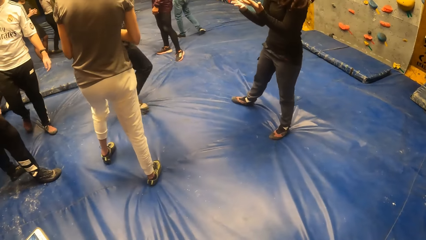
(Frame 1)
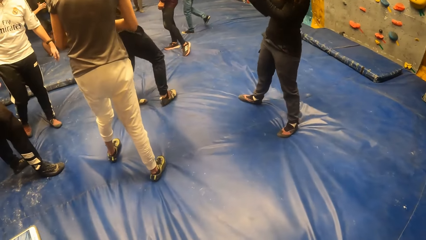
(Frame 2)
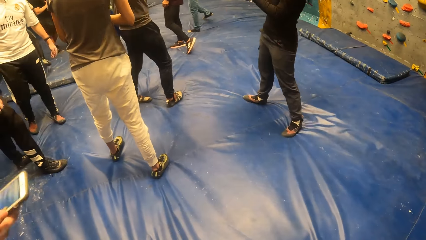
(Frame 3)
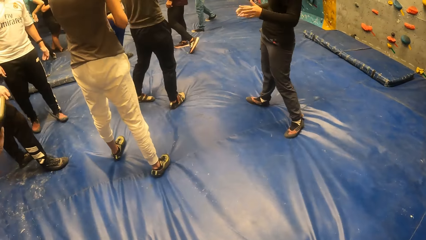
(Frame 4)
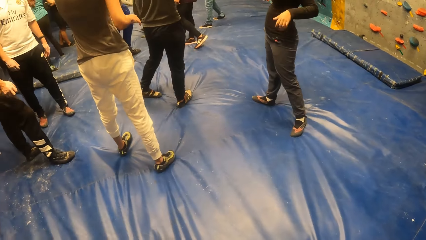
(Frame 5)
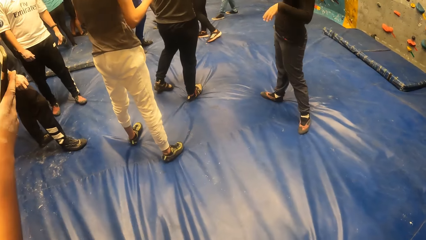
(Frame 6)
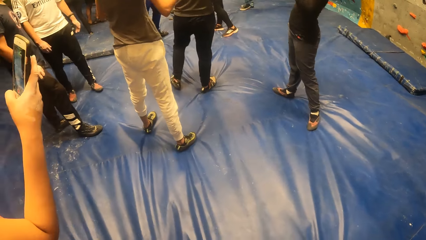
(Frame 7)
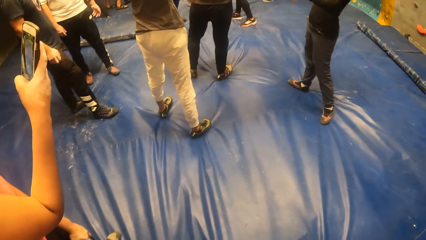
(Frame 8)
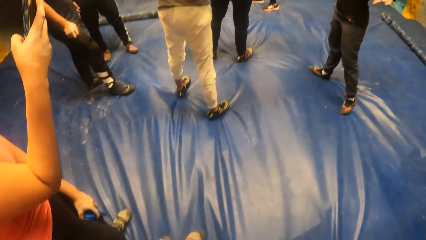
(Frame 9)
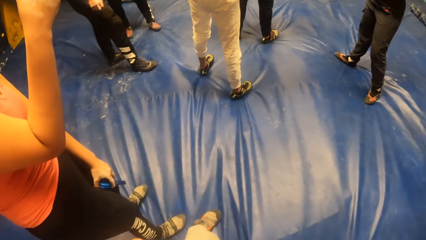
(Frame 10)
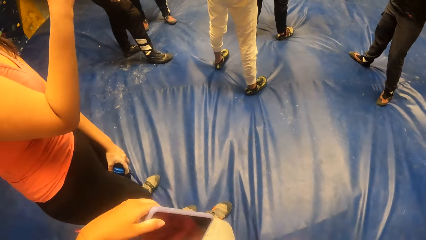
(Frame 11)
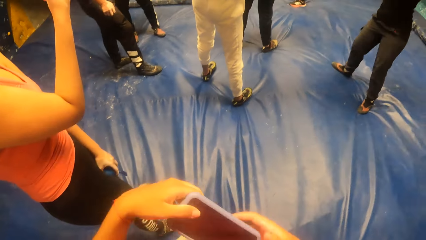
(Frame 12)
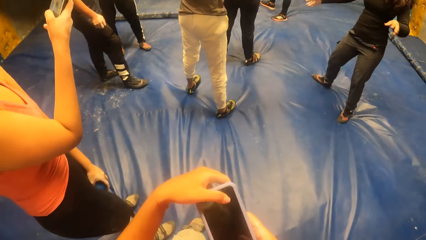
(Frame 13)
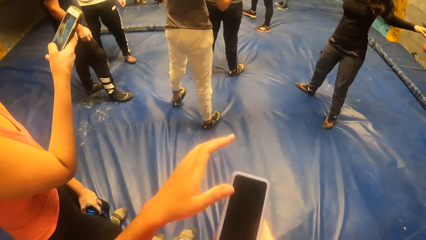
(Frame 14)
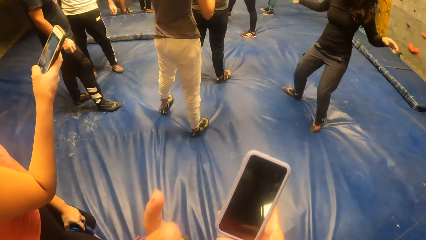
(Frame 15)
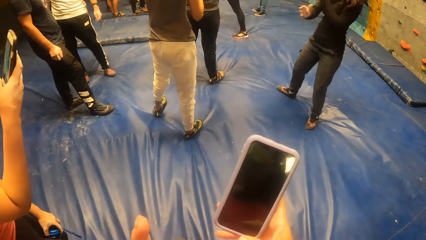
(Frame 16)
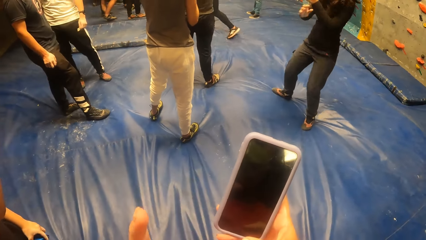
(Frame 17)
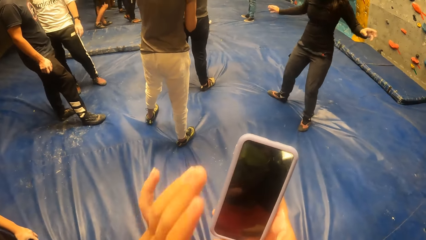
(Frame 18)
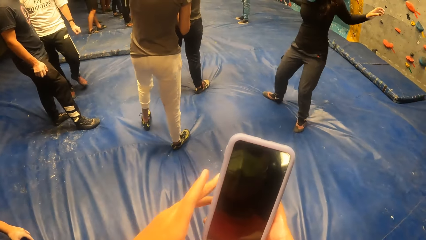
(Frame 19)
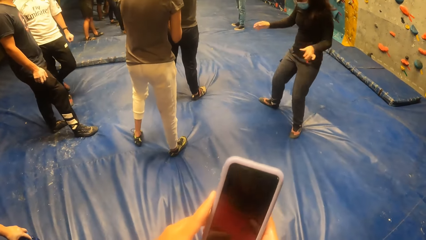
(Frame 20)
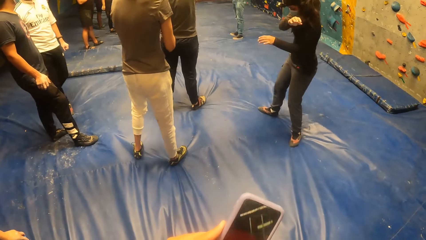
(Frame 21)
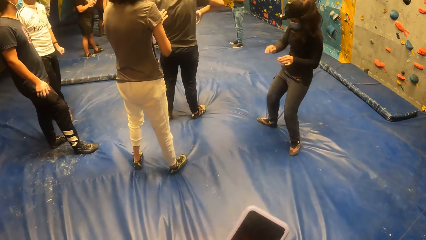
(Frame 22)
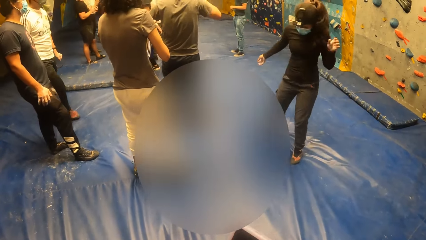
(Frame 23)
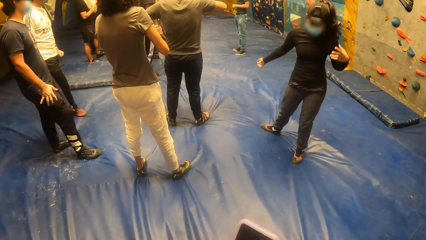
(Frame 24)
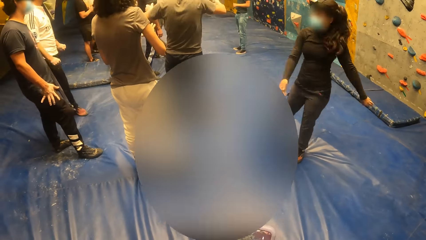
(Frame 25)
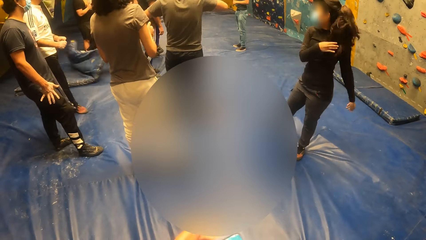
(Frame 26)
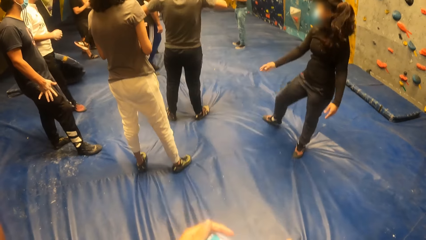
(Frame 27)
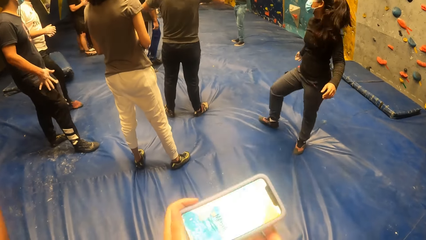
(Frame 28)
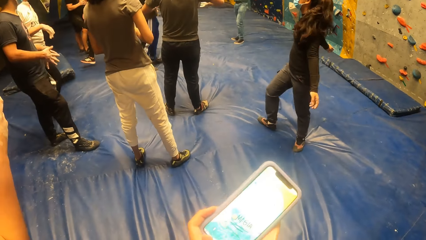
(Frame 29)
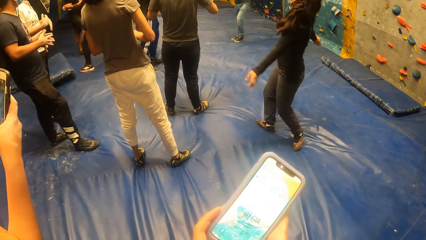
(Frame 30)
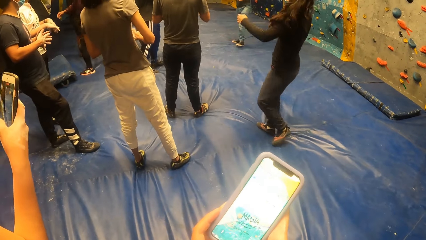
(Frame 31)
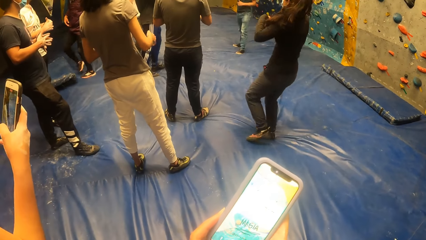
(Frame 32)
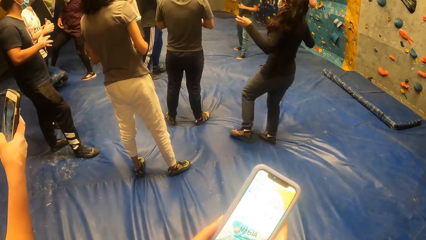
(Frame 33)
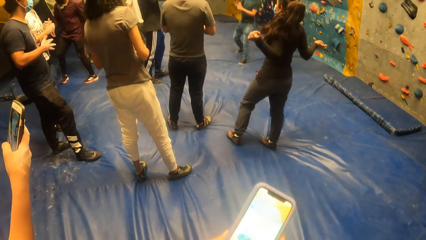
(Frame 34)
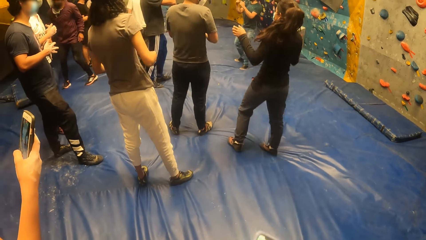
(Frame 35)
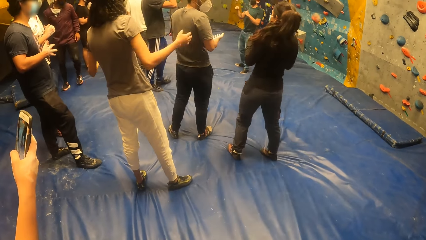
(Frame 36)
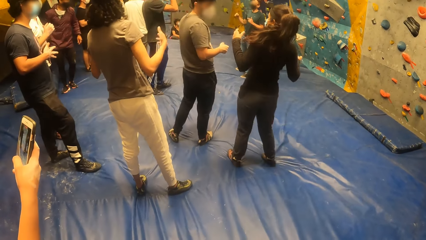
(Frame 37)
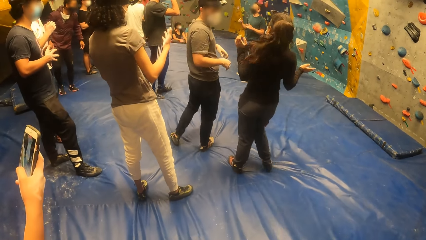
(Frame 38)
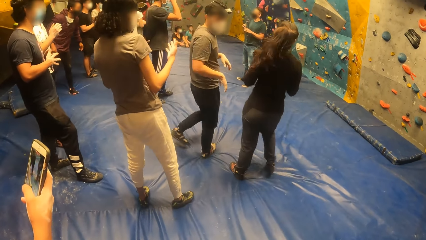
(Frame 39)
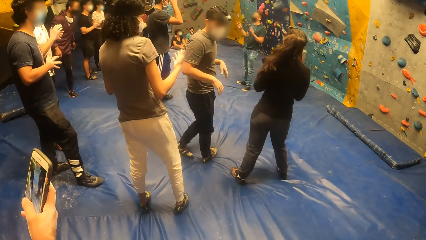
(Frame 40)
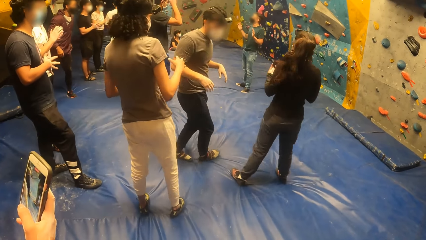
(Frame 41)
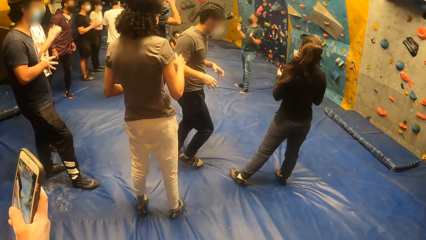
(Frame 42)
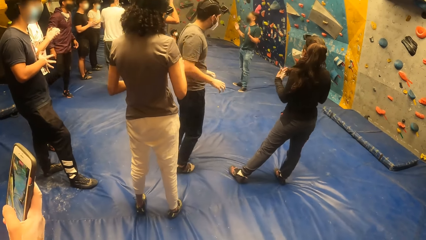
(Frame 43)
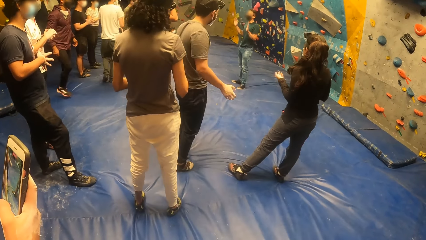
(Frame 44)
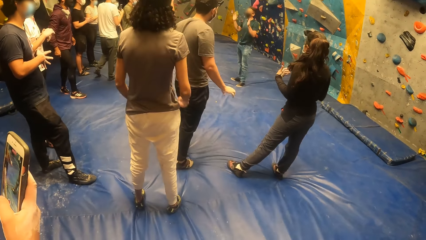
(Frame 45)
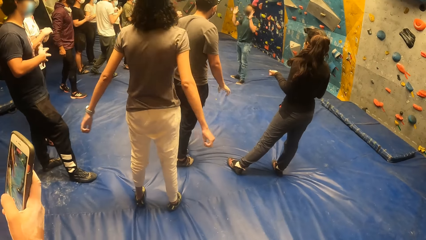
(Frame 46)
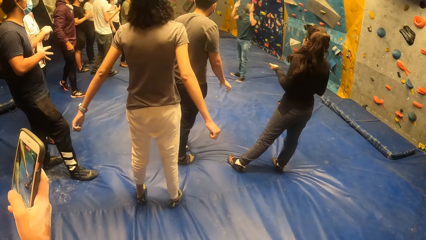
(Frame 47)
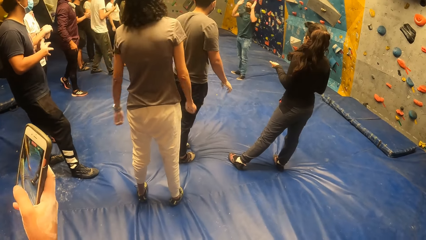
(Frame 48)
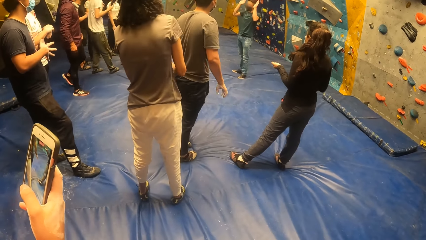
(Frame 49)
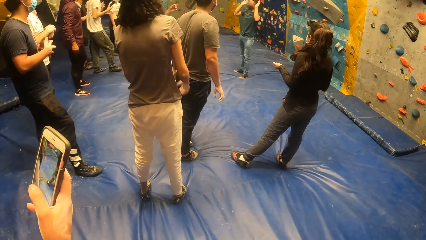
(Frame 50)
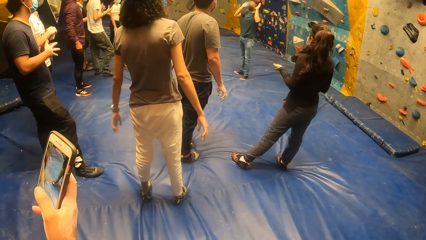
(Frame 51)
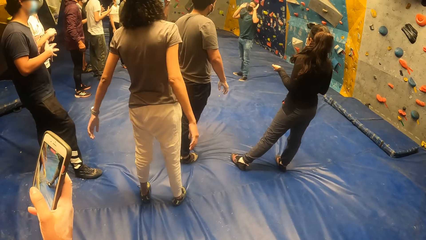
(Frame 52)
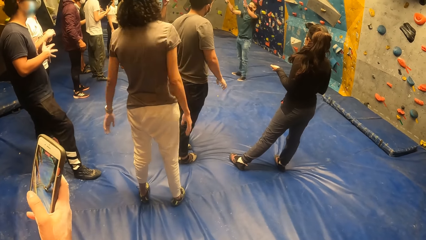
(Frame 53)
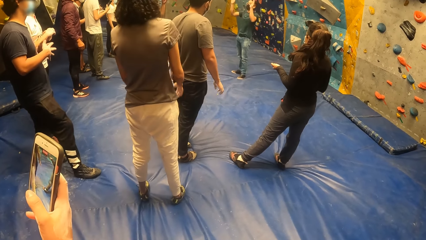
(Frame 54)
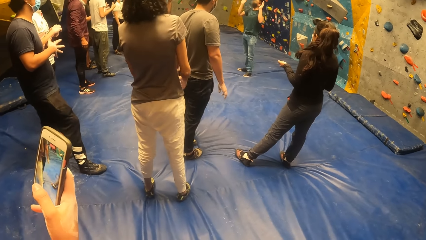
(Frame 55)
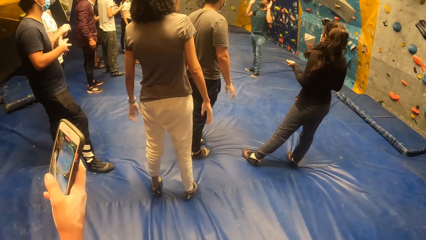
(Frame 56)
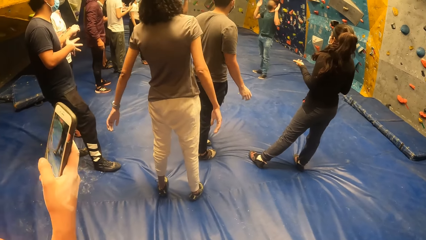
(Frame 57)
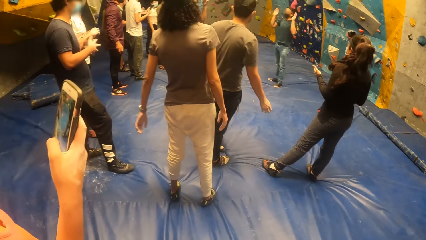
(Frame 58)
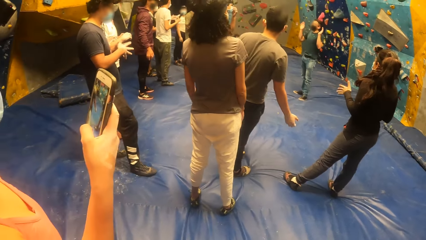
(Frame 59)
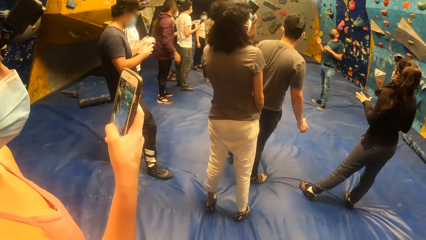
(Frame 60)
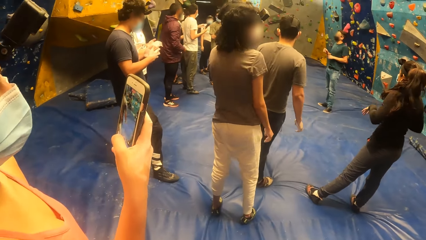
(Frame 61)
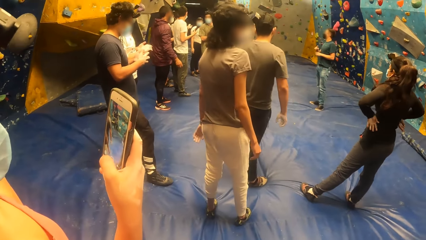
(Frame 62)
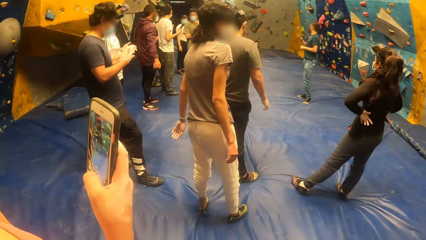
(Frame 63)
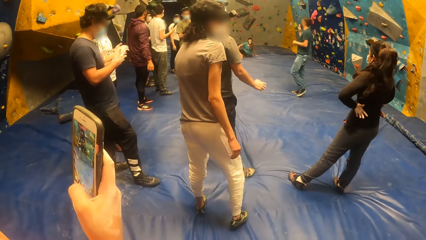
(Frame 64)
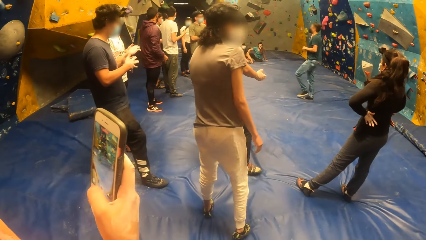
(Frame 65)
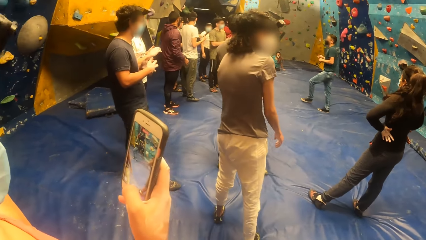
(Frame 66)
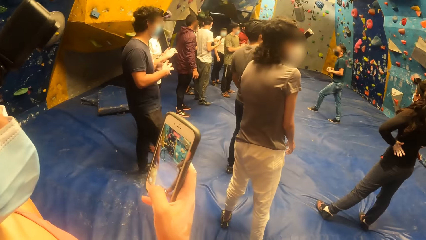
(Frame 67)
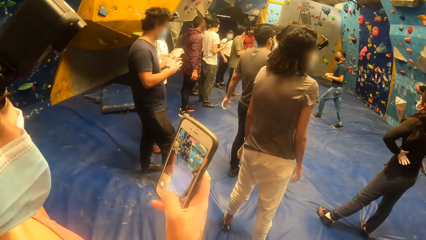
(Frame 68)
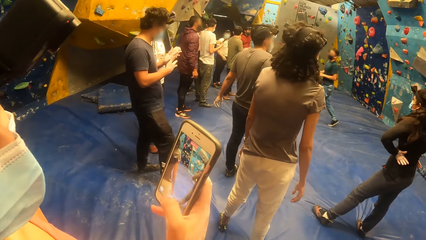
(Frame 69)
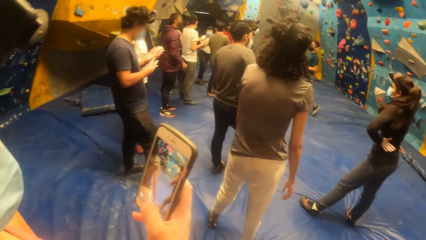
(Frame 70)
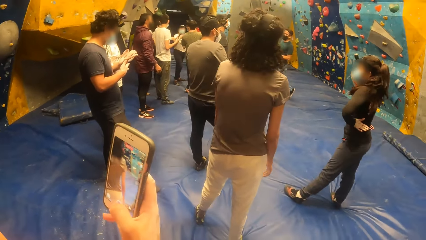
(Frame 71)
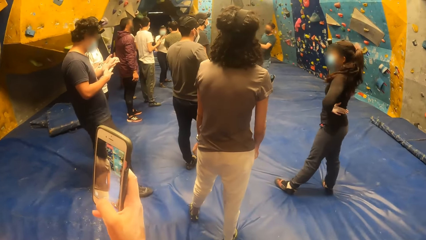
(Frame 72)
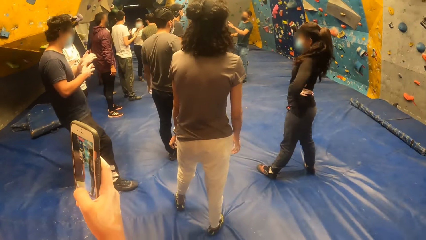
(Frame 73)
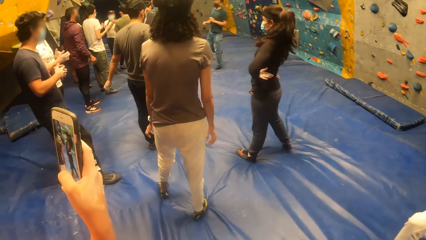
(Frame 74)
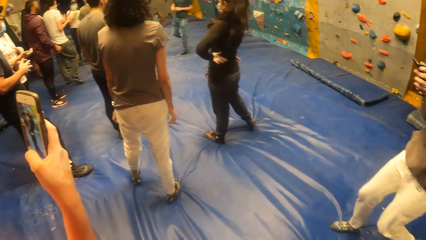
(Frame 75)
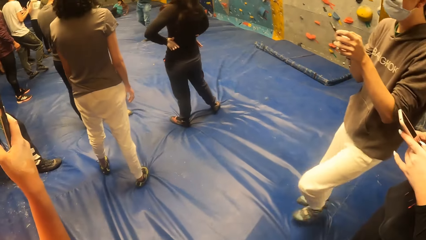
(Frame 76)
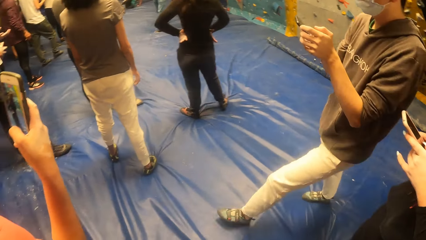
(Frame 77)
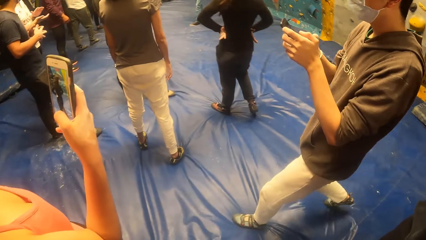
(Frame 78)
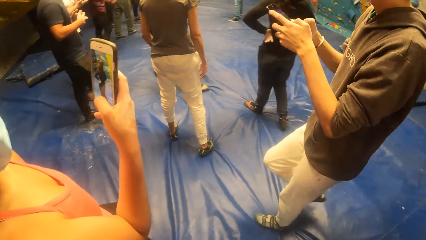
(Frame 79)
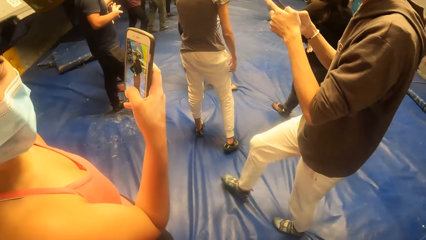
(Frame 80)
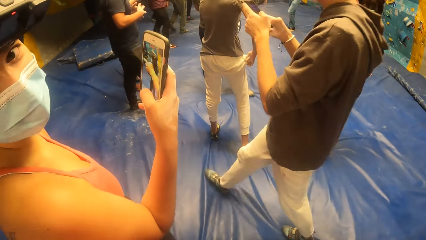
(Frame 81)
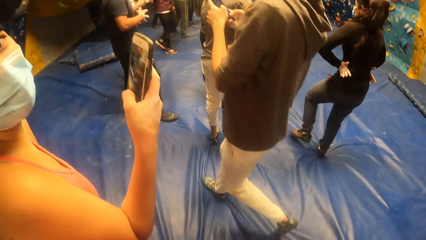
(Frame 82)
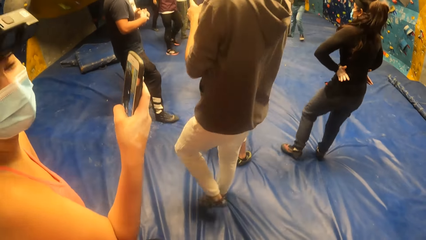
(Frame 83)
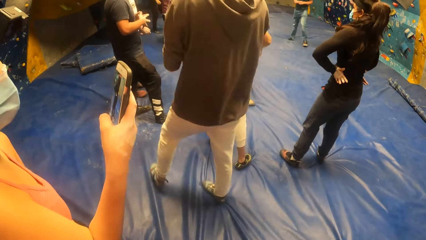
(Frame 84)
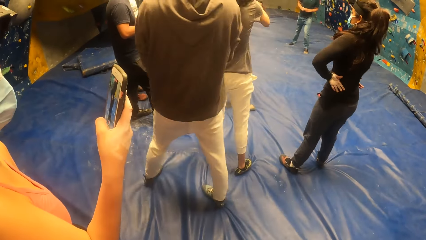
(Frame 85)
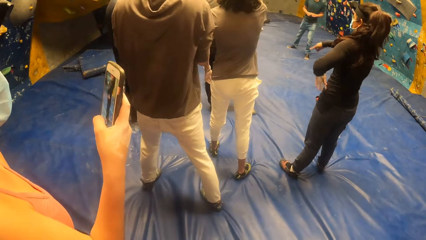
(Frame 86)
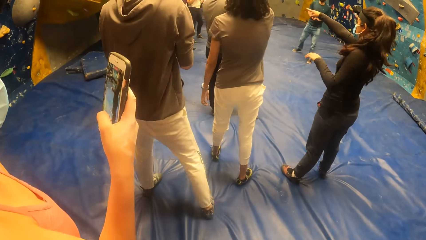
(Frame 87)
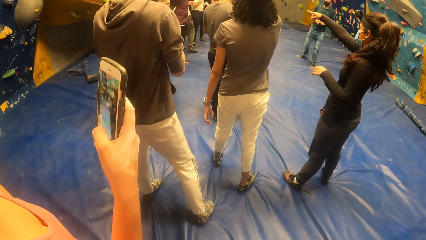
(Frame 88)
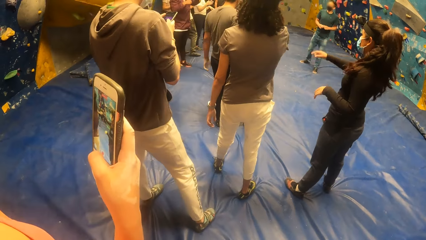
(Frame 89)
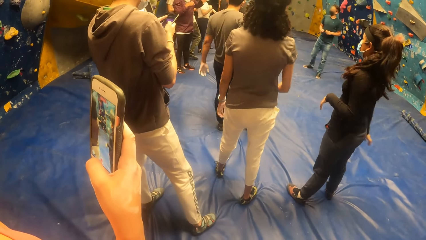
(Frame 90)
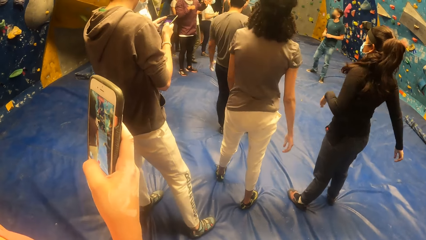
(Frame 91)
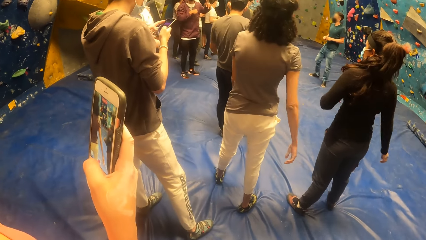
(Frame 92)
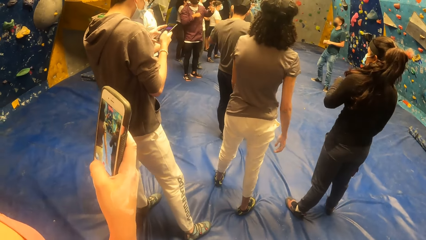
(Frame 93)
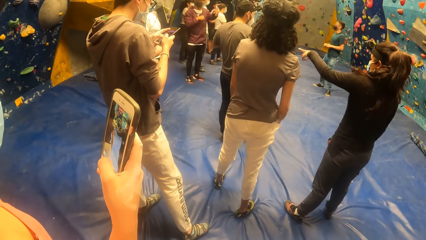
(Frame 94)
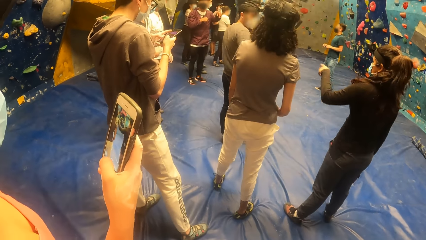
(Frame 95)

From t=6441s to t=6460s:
A woman operates the phone in her right hand. The camera wearer holds the phone with her left hand. She passes the phone from her left hand to her right hand. She takes out a phone. She holds the phone with both hands. She operates the phone. She looks around. A man operates a phone with both hands. Another woman holds the phone with both hands.
